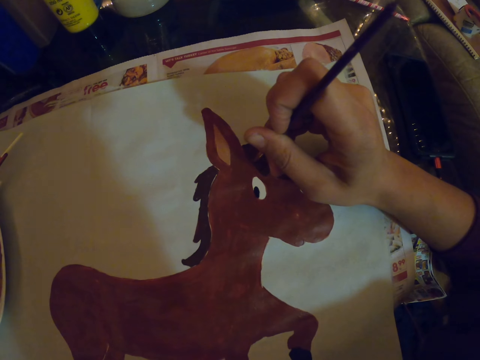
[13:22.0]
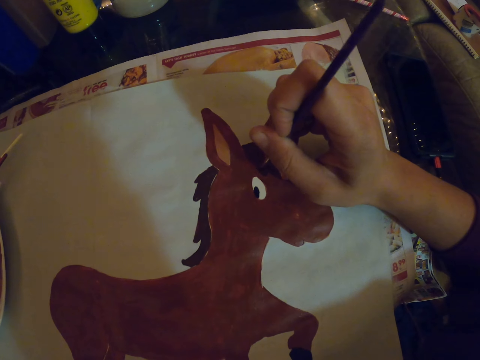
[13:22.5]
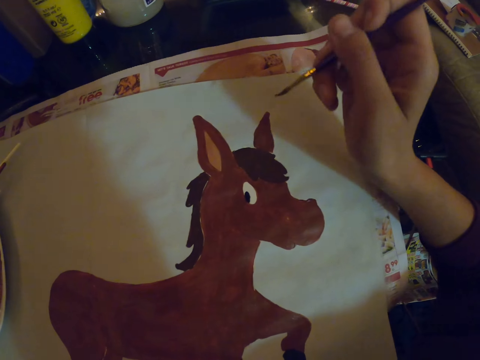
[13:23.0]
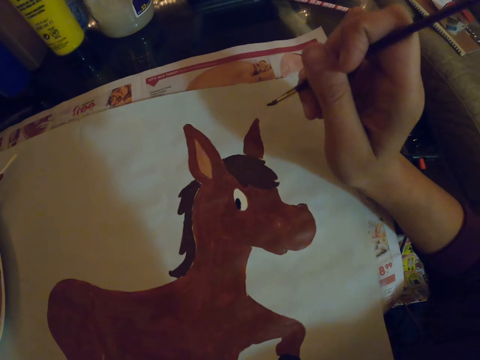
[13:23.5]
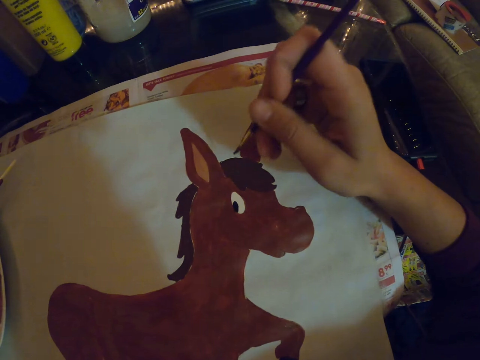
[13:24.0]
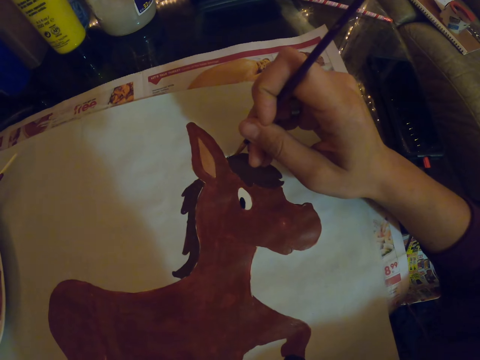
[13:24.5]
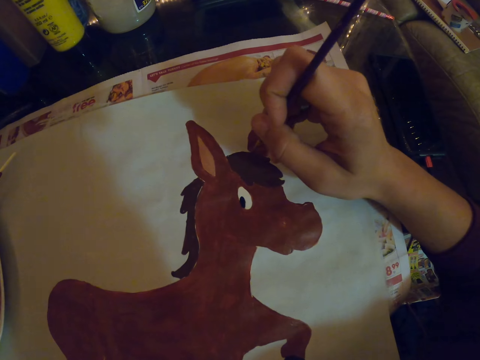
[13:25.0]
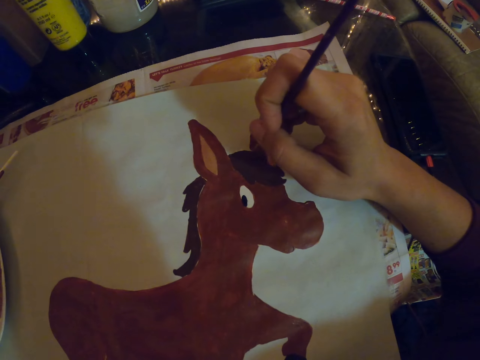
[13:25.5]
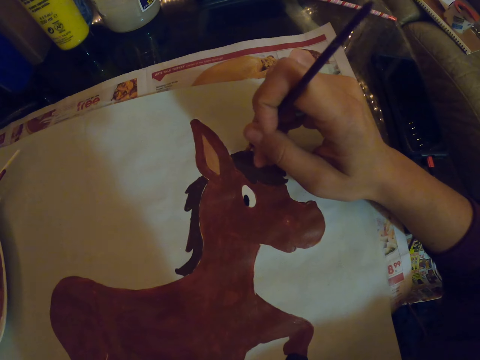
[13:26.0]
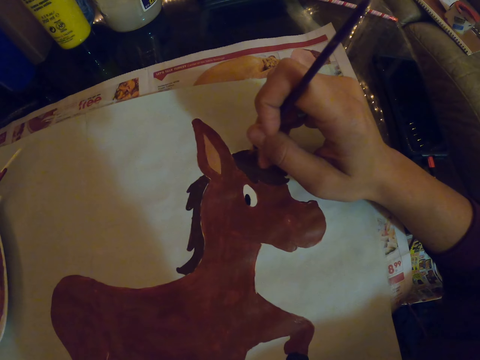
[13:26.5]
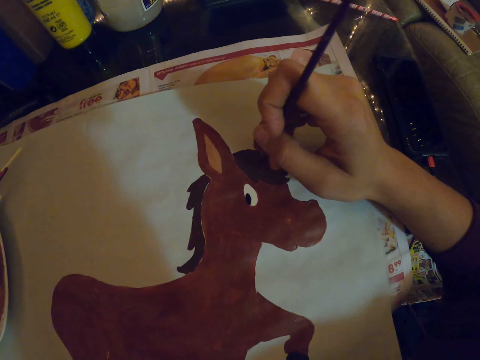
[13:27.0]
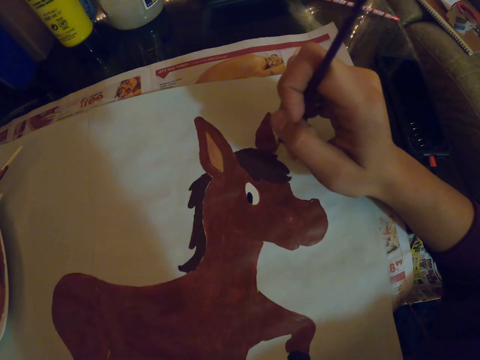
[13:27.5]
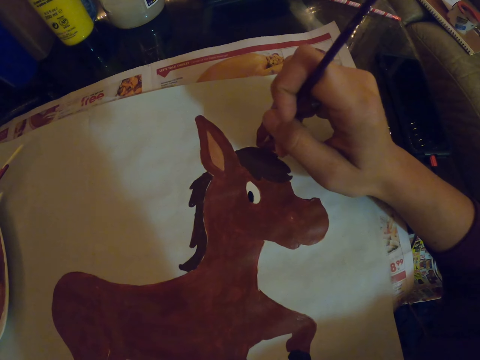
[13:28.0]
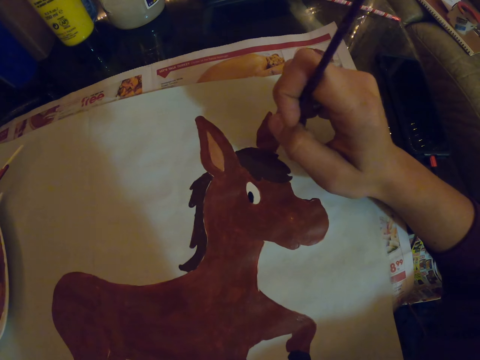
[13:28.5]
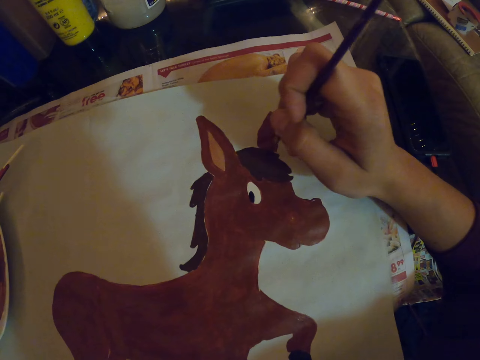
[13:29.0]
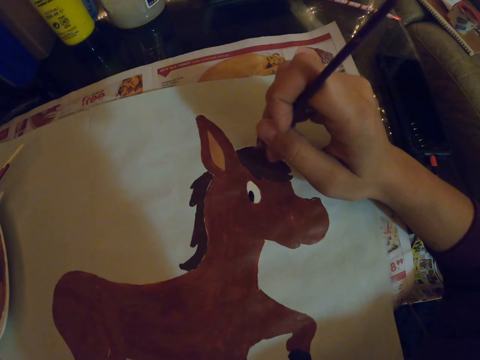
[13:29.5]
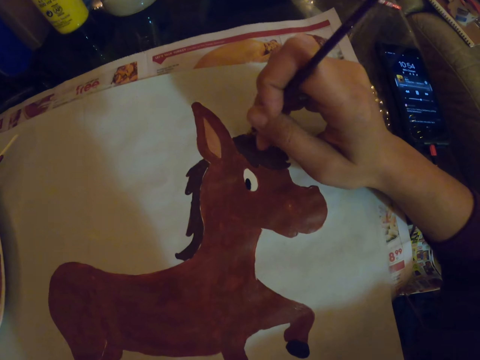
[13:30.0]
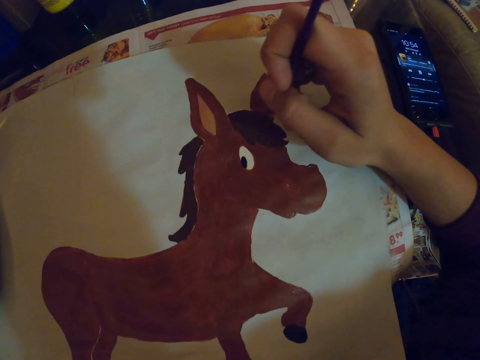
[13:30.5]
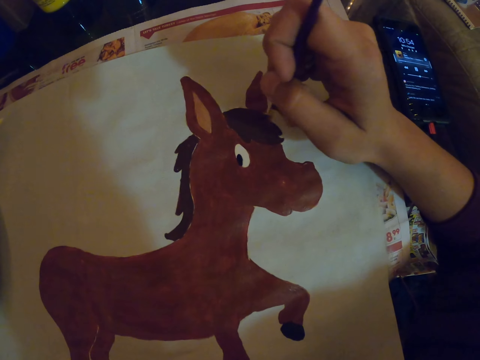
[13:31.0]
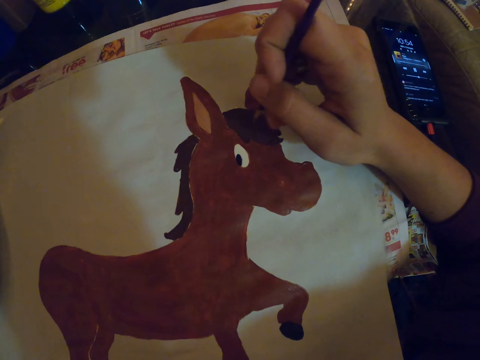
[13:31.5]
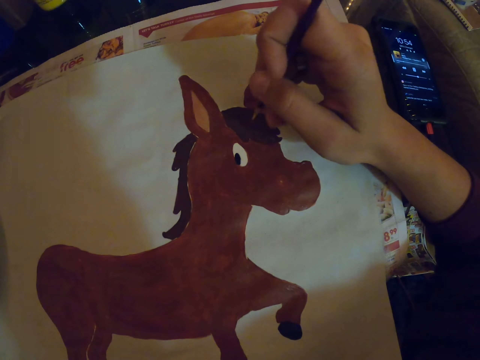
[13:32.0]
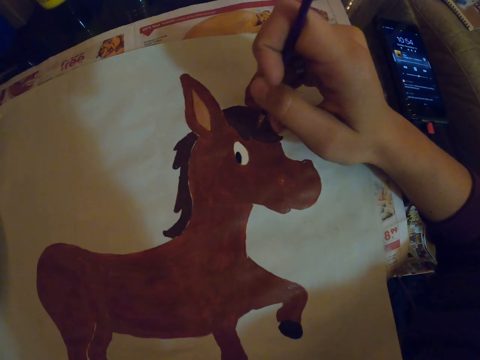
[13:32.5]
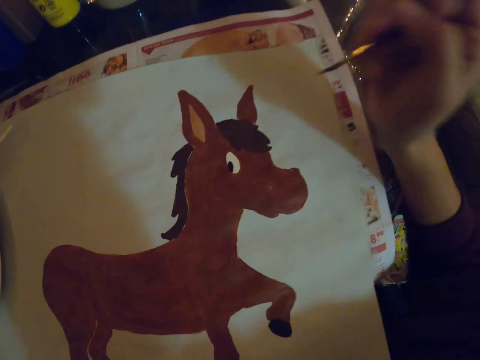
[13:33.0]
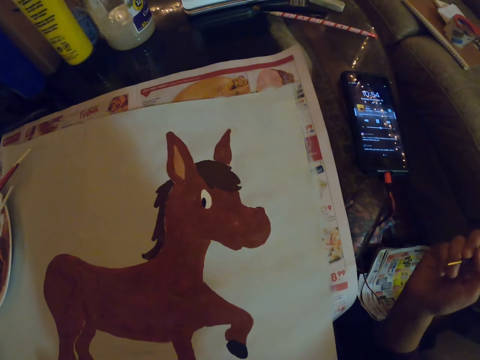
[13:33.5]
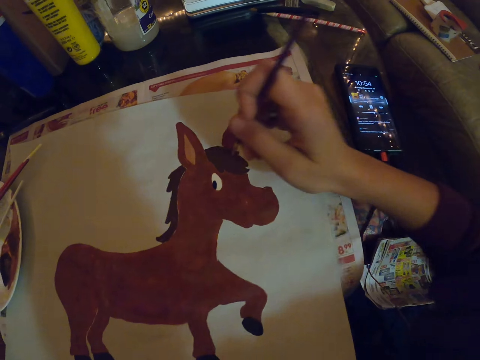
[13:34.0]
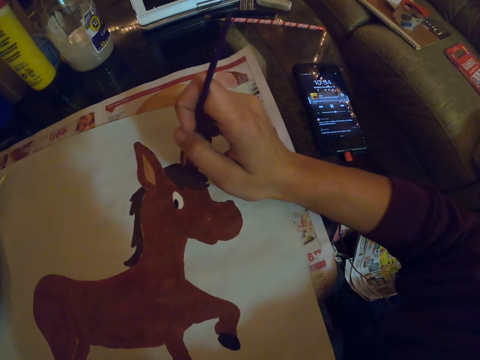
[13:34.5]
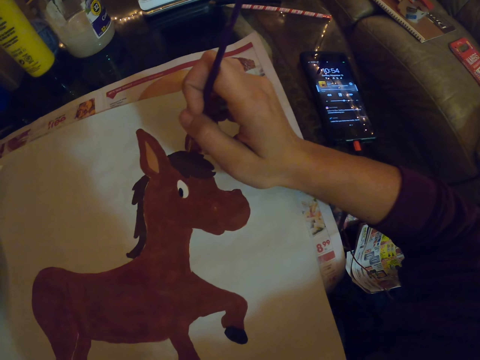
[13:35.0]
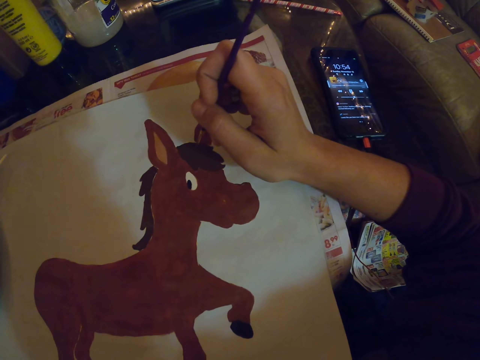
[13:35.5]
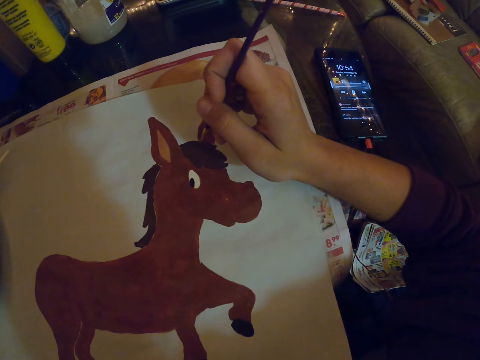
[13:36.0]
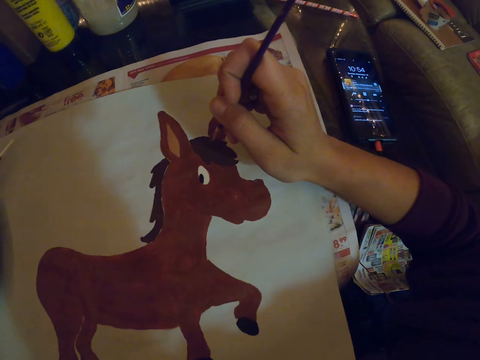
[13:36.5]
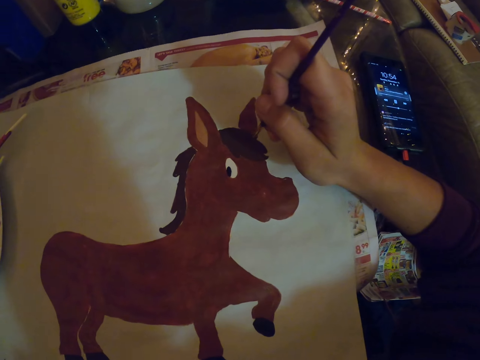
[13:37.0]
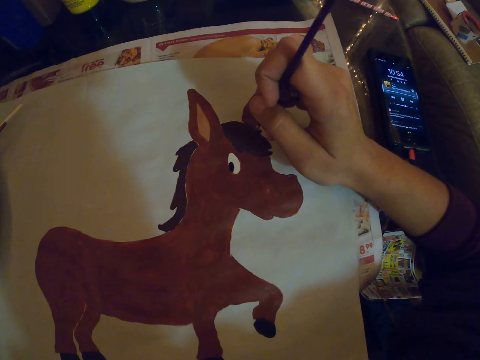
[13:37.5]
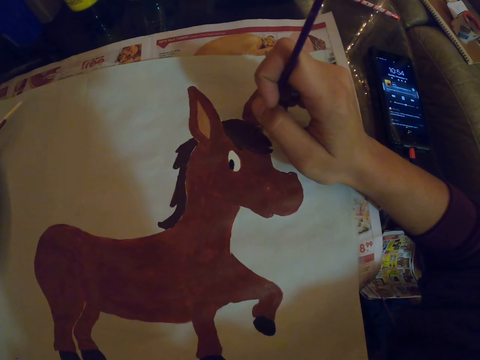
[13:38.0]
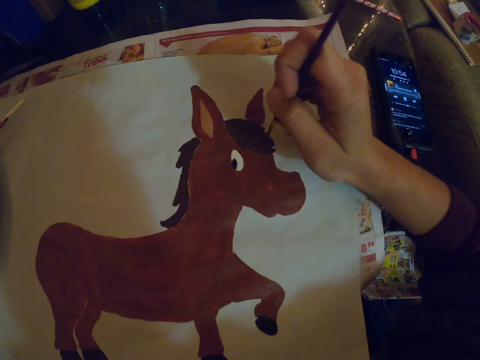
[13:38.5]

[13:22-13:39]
The camera wearer holds a paint brush, drawing. They paint a picture on the paper. They turn to the side. They paint the picture on the paper. They turn to the side. They hold the paint brush, drawing. They paint the picture on the paper.

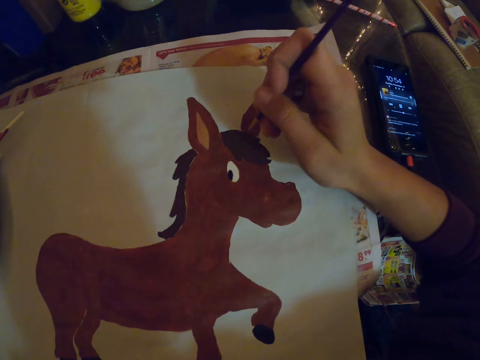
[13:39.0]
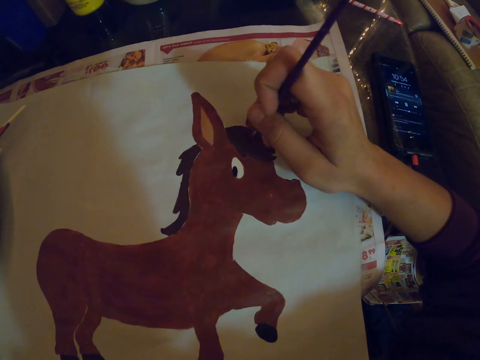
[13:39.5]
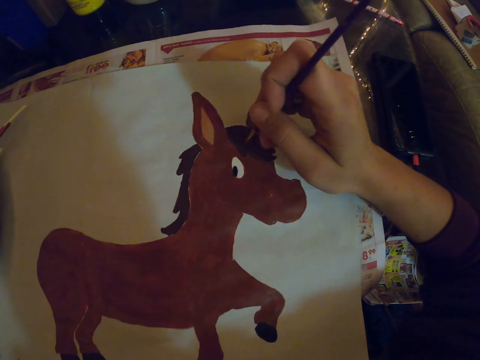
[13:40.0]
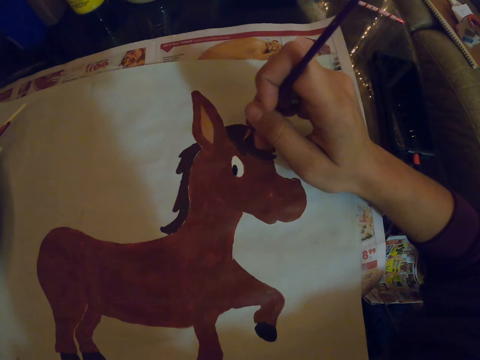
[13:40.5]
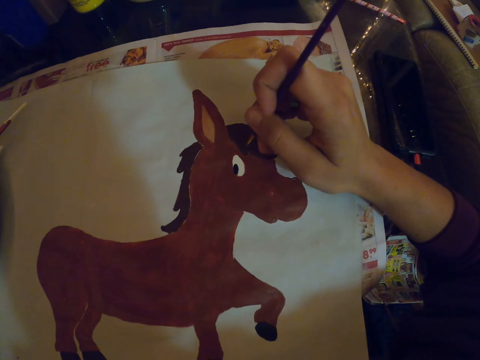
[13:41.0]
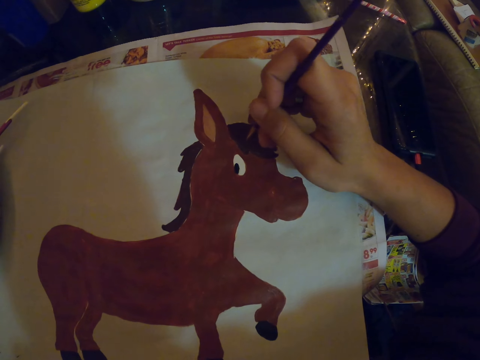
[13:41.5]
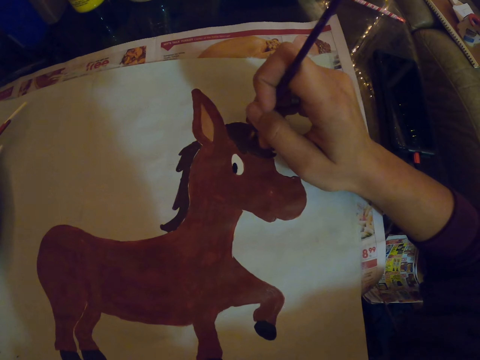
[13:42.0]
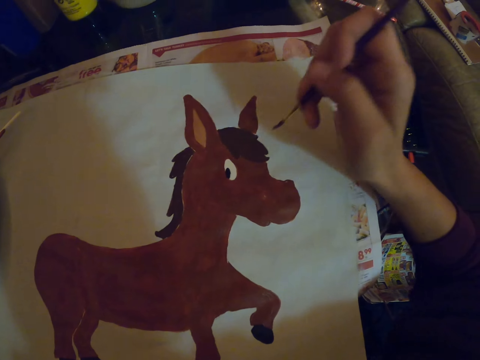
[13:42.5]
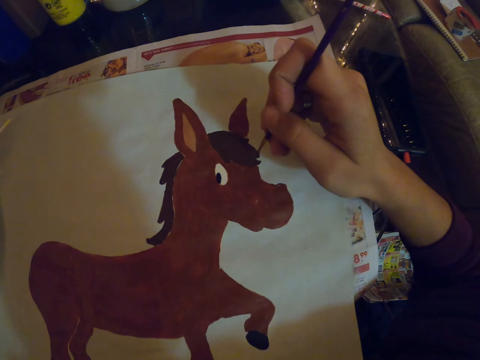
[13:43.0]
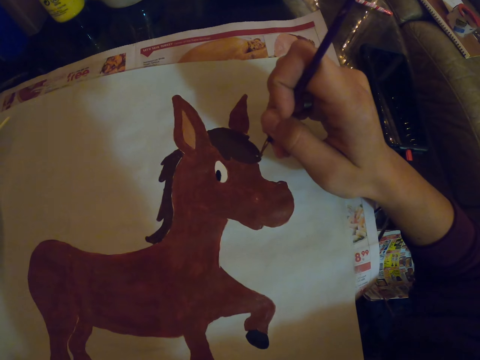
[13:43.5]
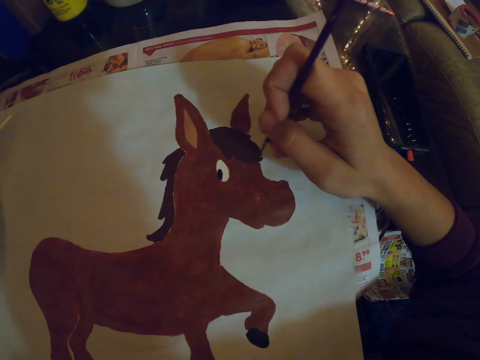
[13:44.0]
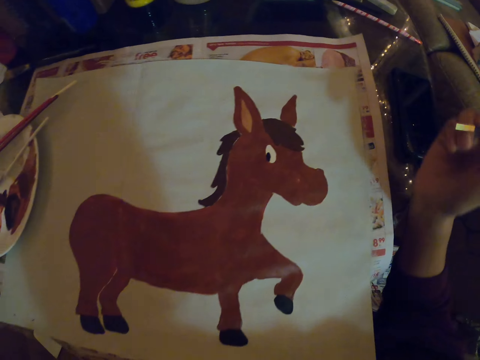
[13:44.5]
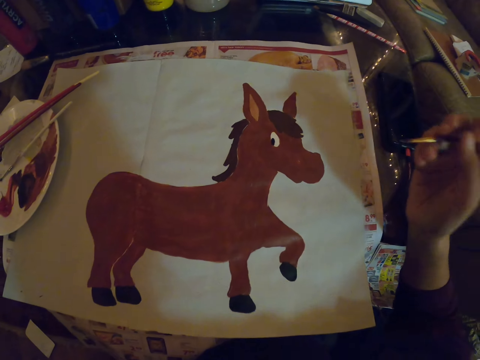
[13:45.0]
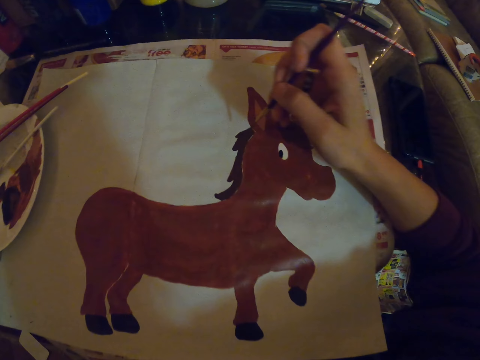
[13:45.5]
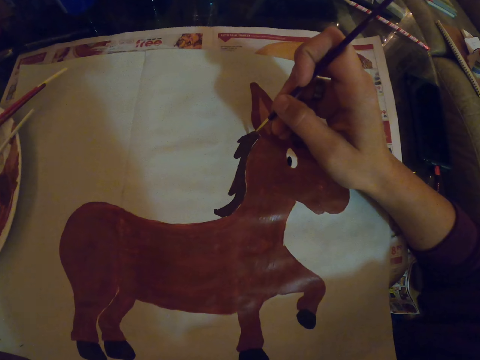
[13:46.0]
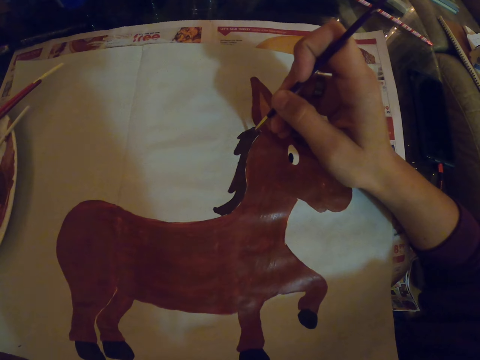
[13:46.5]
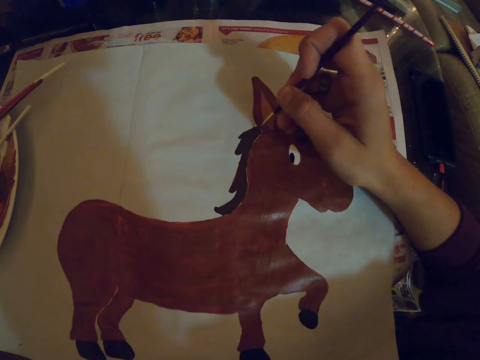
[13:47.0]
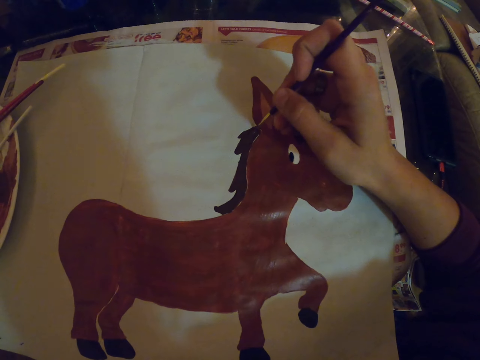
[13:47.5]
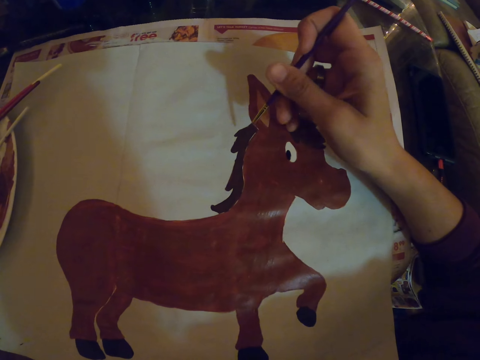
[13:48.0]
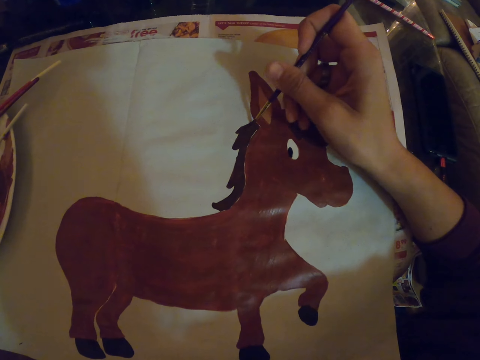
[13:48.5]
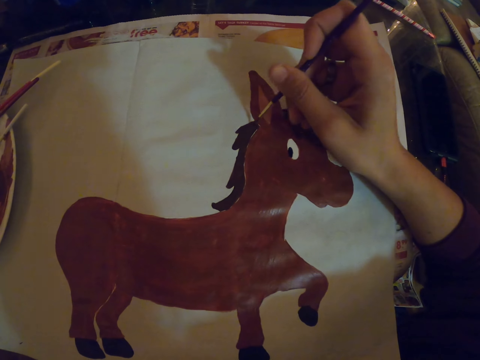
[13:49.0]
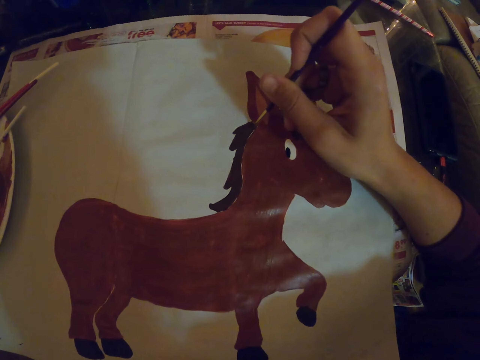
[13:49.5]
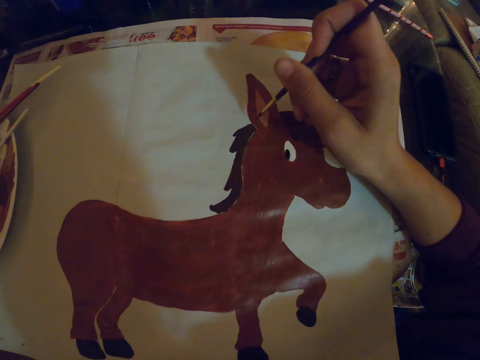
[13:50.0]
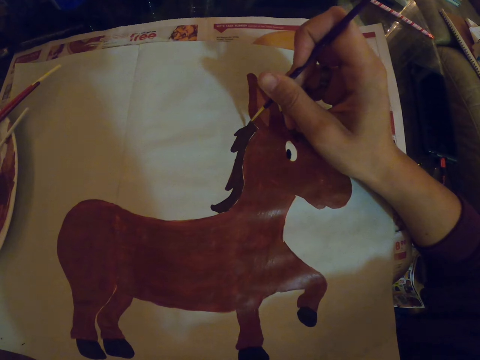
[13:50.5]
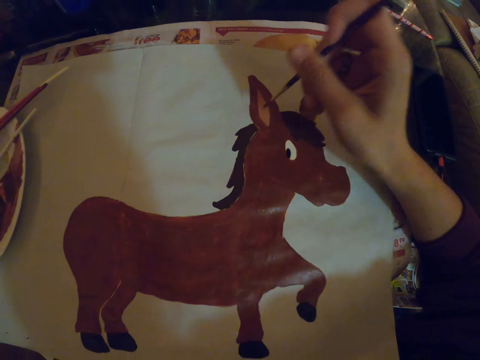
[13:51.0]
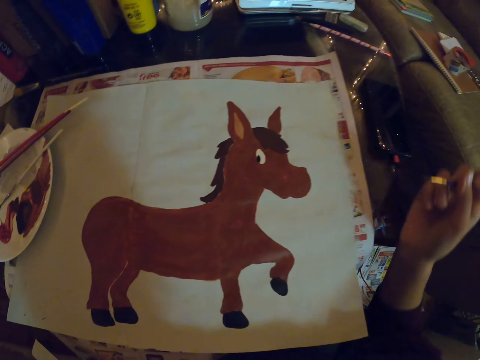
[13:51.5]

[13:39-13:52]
The camera wearer holds a paint brush, drawing. They paint a picture on the paper. They turn to the side.
